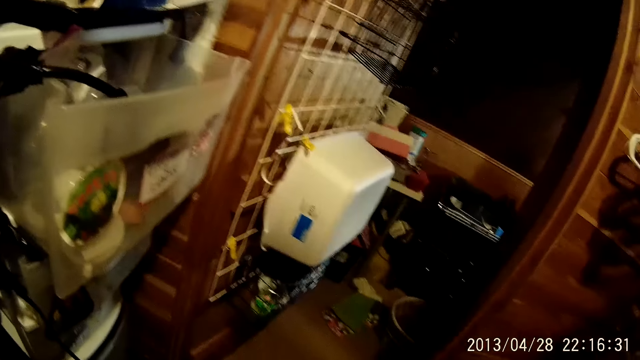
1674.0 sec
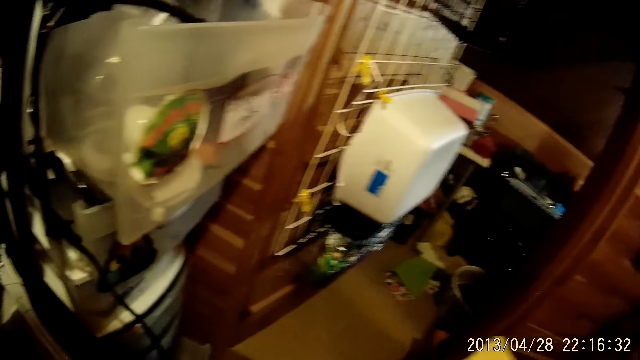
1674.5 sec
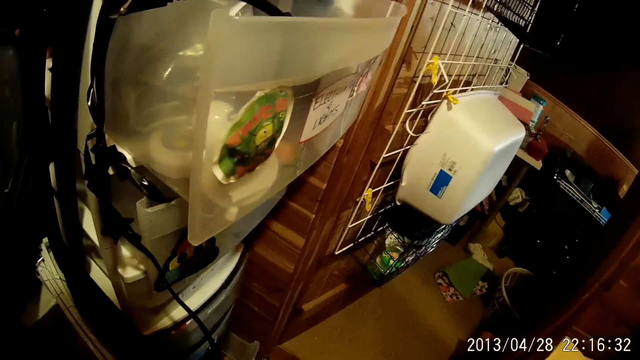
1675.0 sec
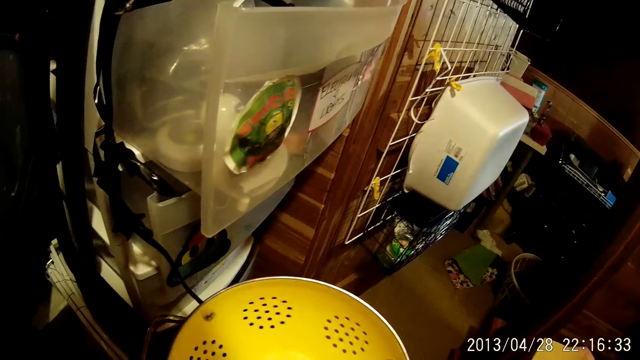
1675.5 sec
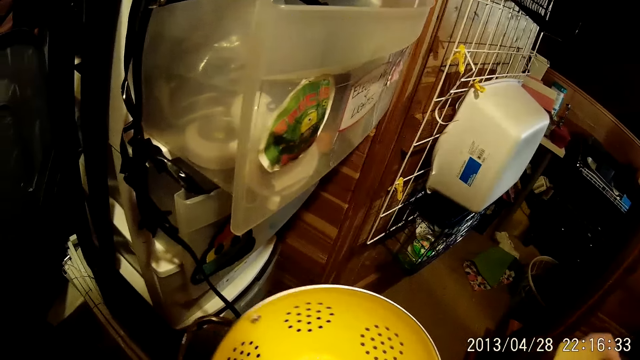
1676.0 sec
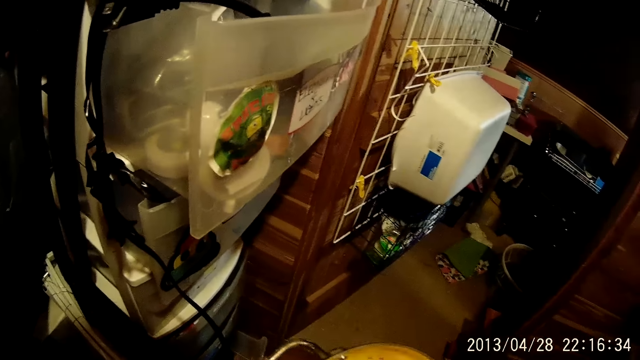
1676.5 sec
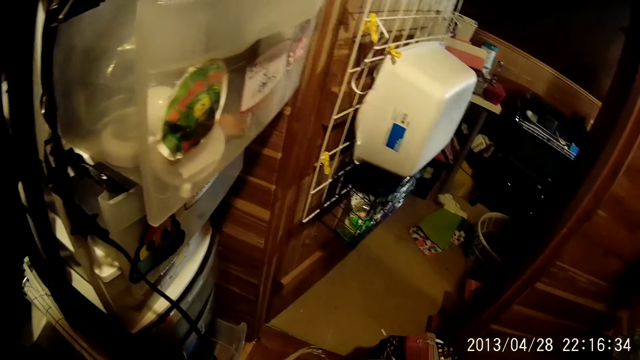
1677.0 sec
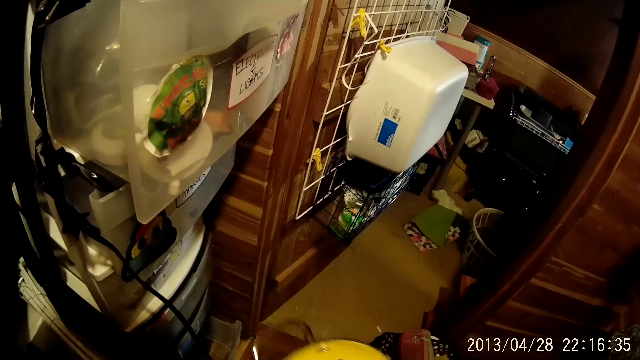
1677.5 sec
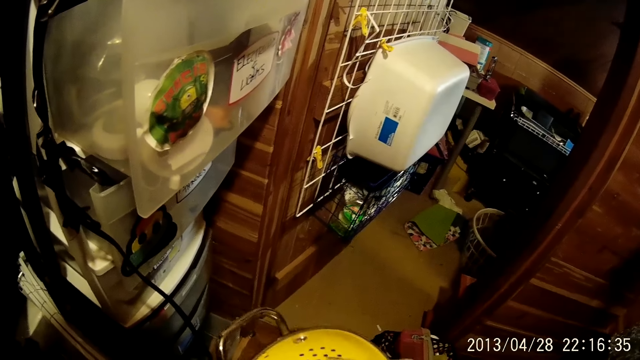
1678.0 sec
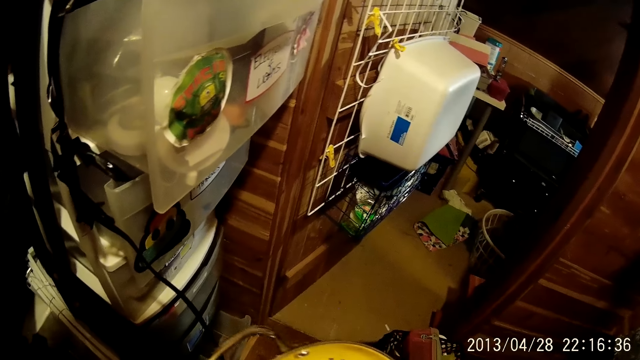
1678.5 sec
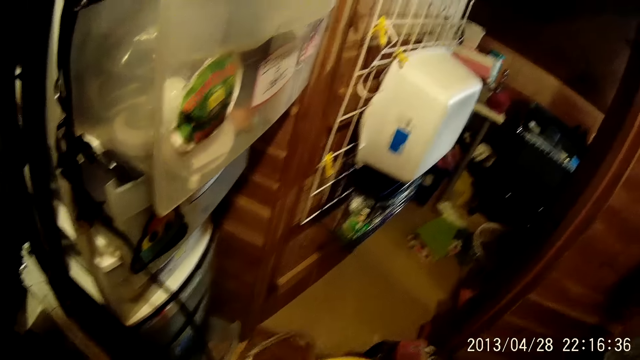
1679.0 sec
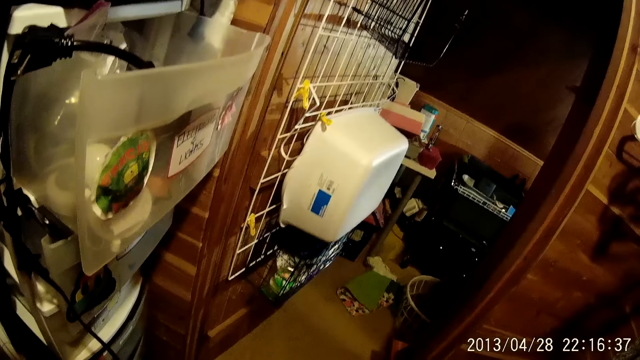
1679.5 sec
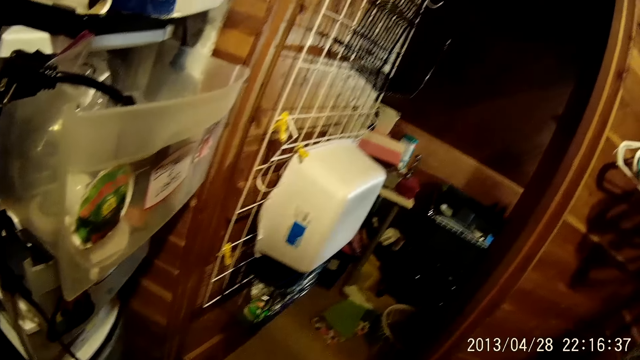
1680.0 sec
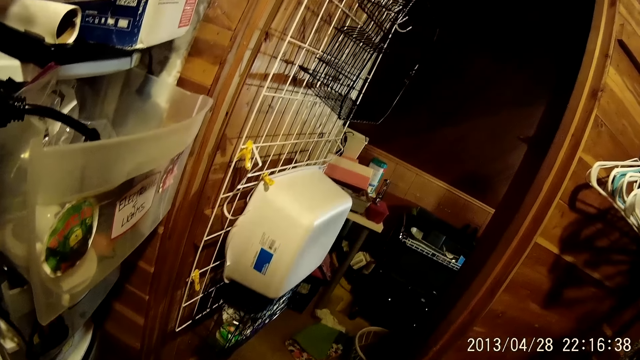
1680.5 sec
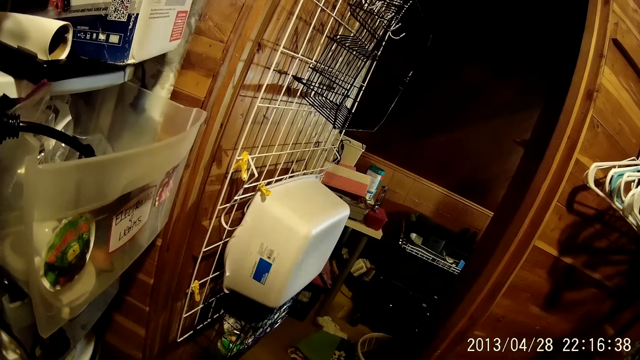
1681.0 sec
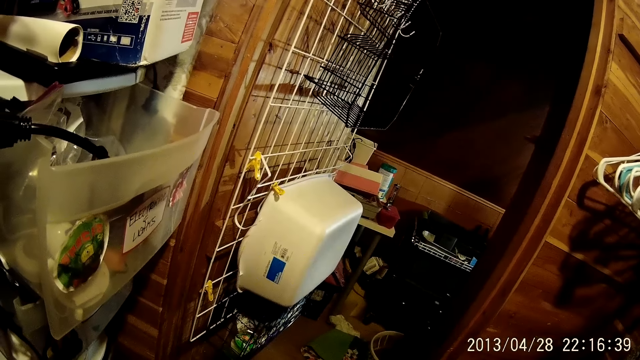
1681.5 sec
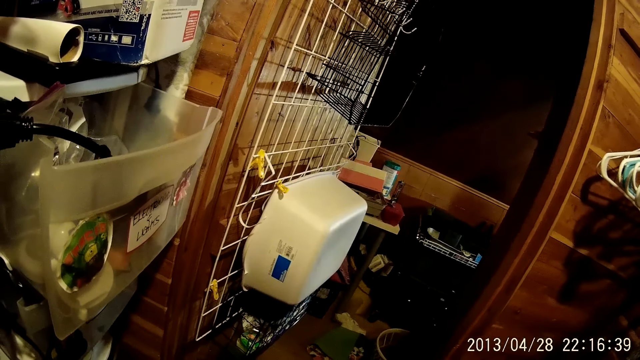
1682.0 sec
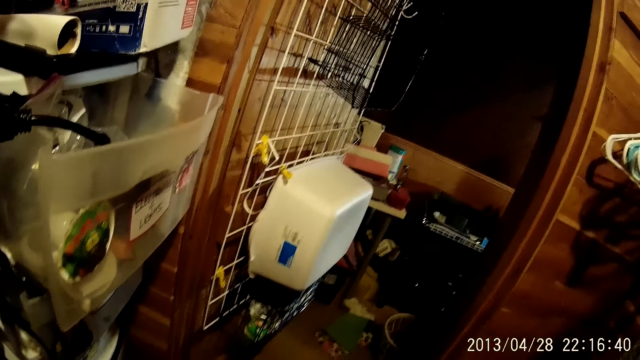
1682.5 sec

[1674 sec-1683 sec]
The camera wearer looks around. They look at the bowl.

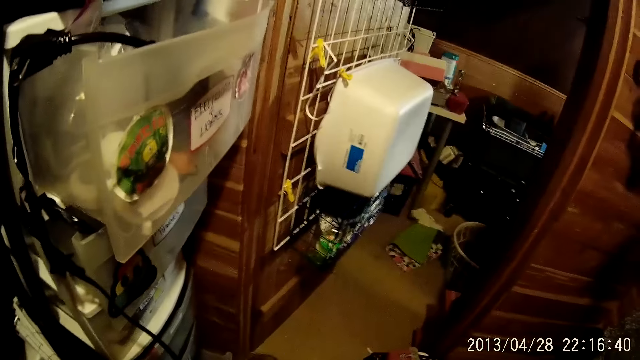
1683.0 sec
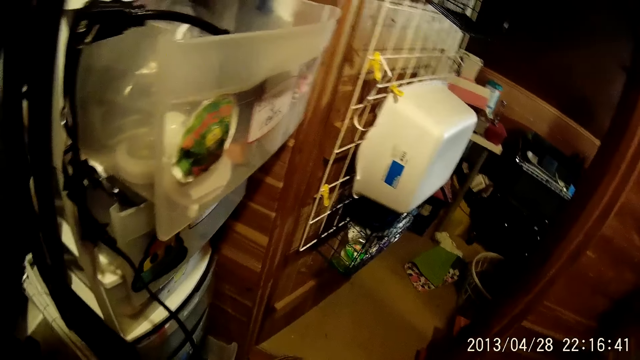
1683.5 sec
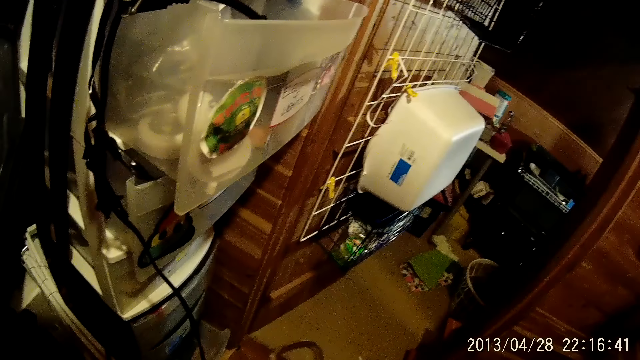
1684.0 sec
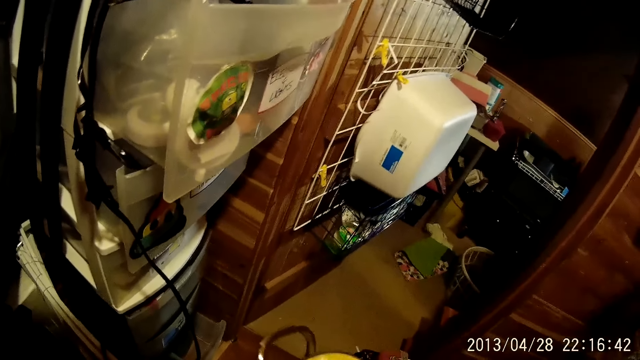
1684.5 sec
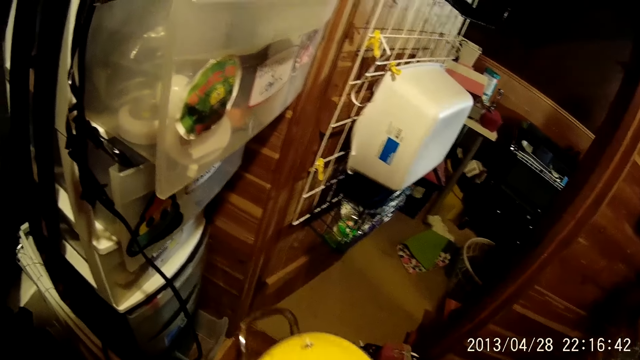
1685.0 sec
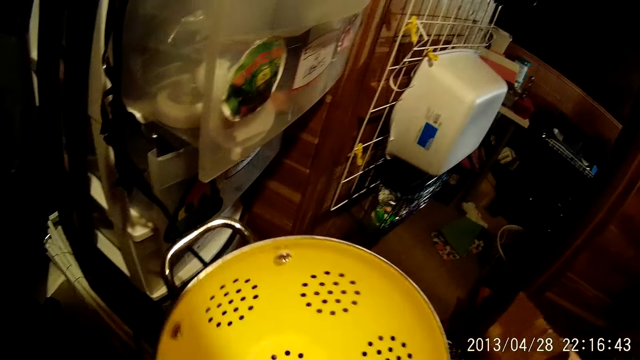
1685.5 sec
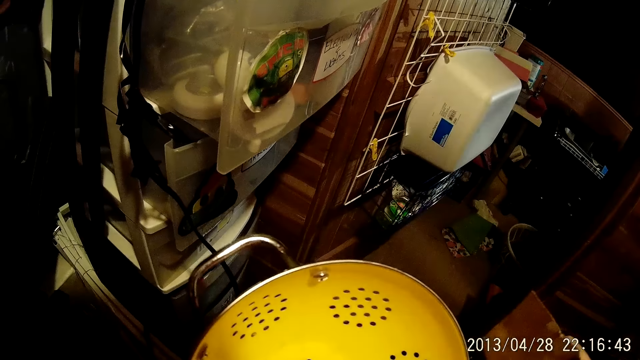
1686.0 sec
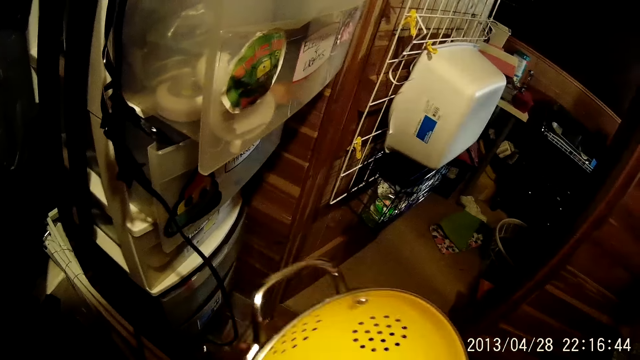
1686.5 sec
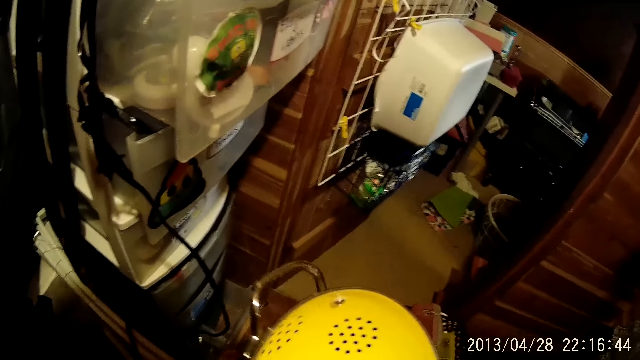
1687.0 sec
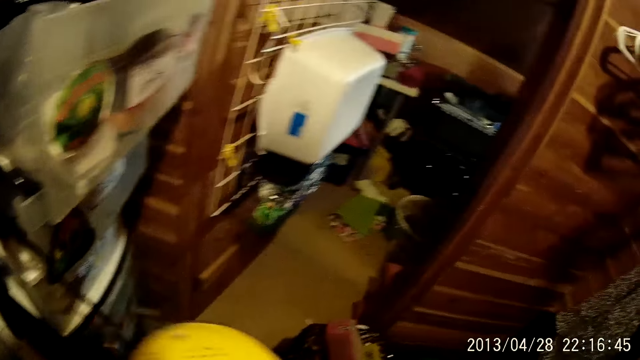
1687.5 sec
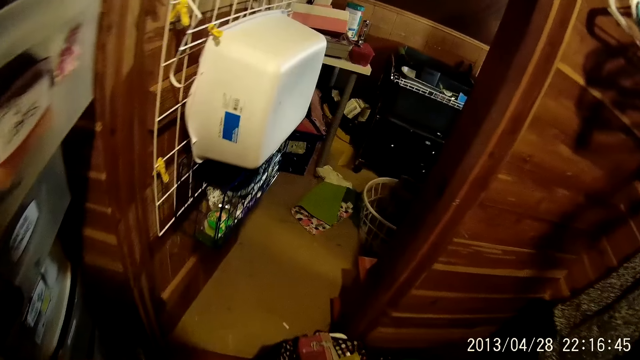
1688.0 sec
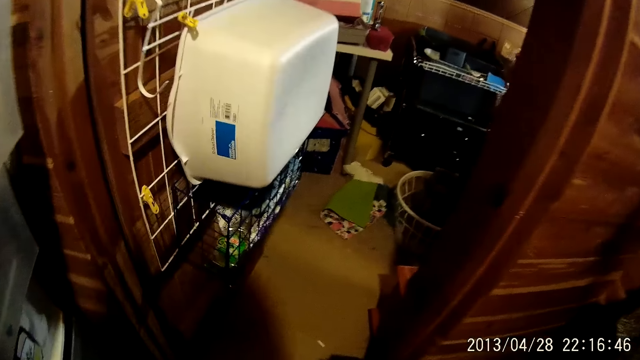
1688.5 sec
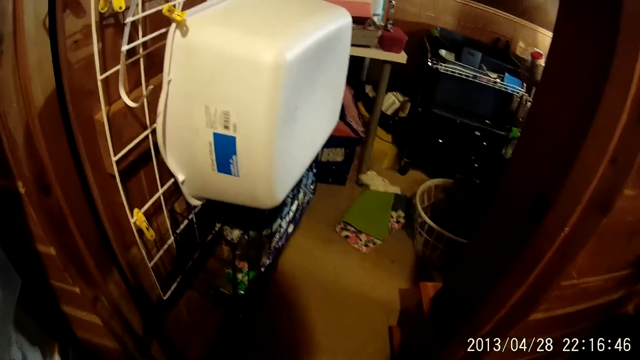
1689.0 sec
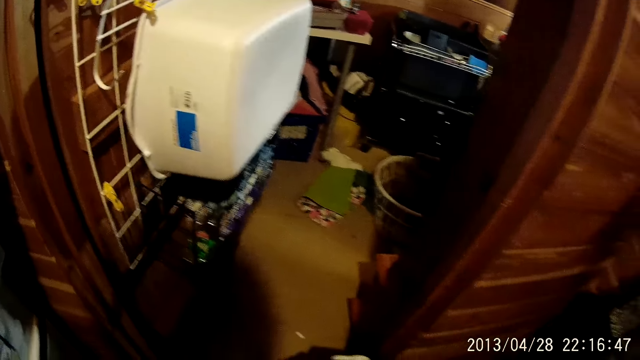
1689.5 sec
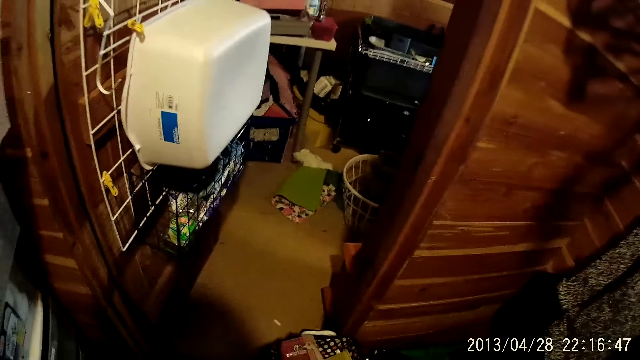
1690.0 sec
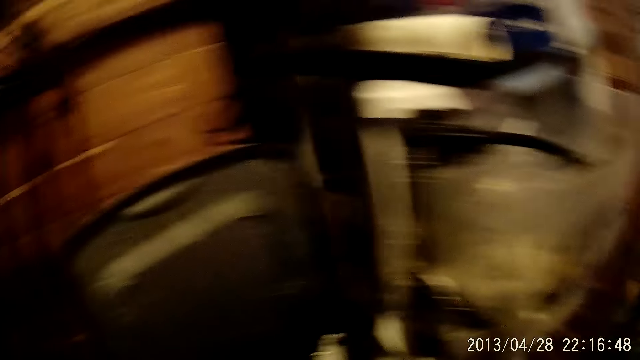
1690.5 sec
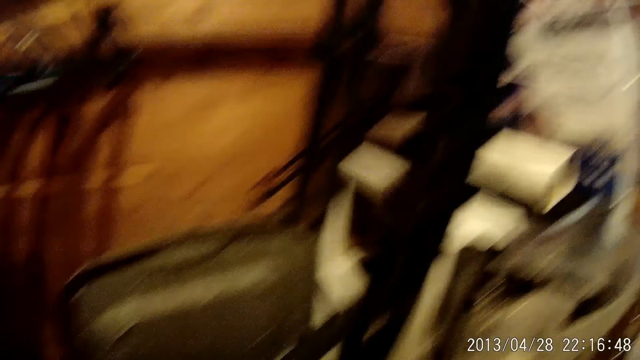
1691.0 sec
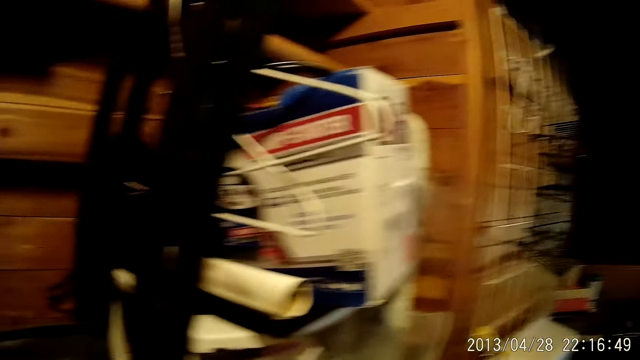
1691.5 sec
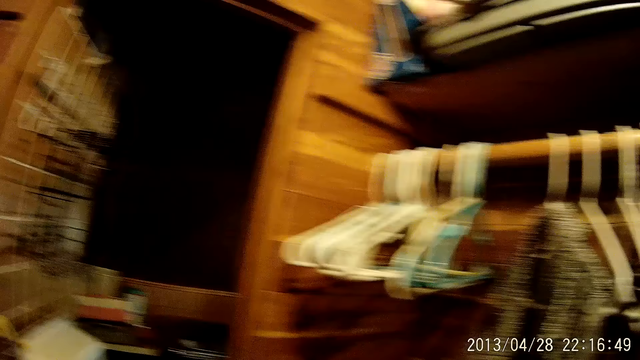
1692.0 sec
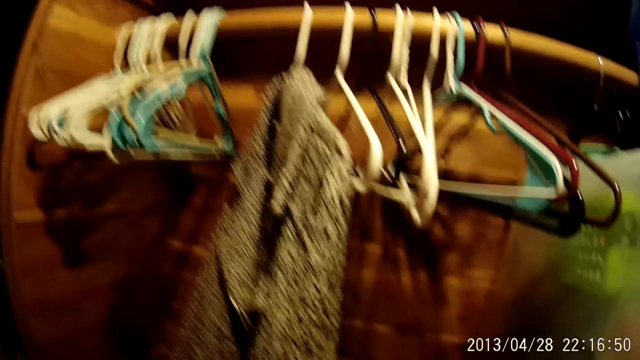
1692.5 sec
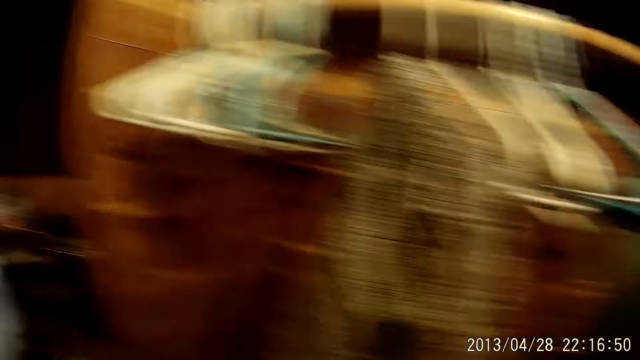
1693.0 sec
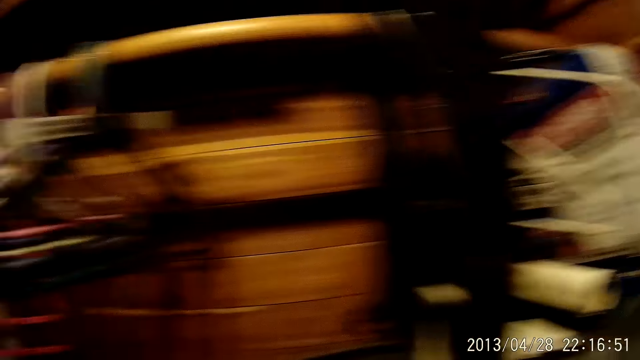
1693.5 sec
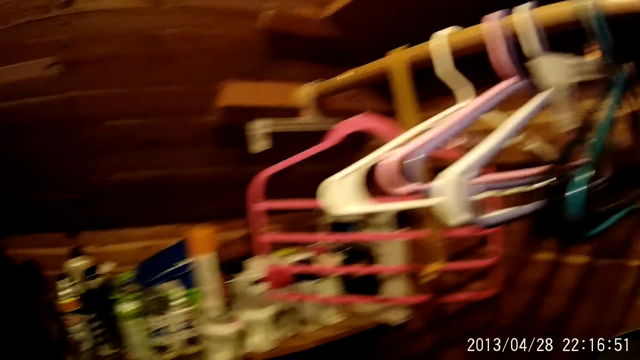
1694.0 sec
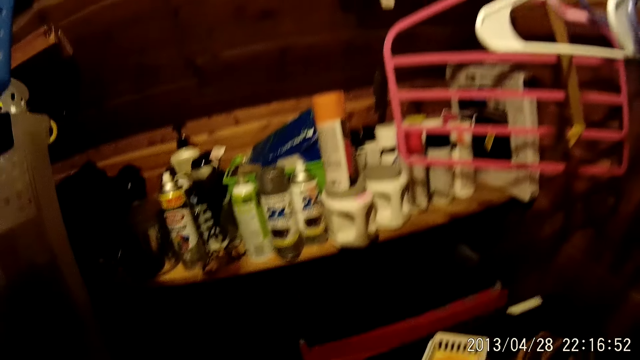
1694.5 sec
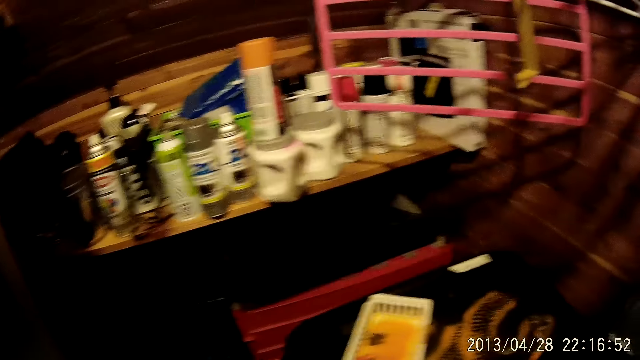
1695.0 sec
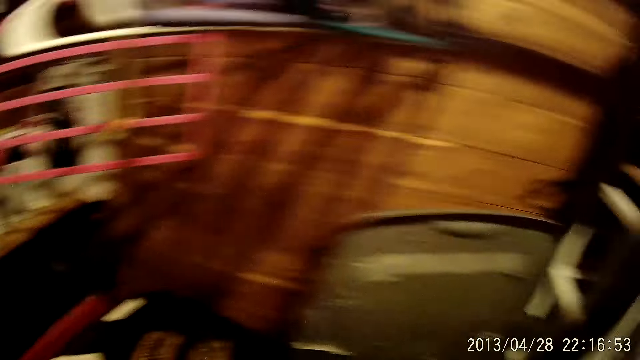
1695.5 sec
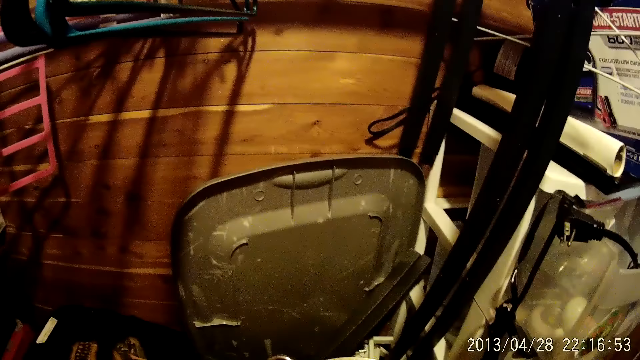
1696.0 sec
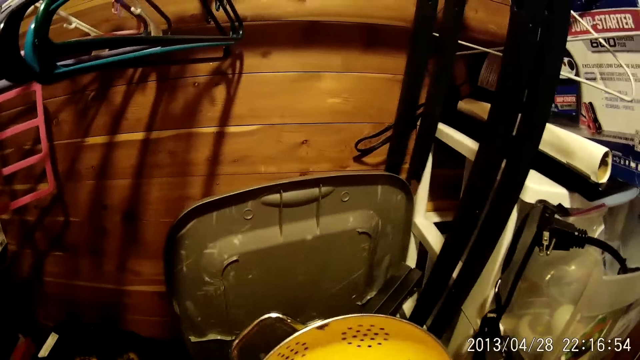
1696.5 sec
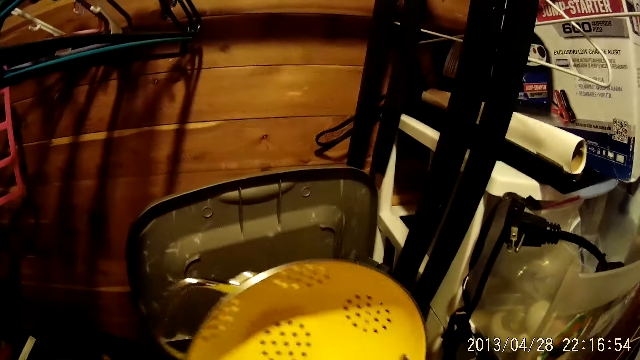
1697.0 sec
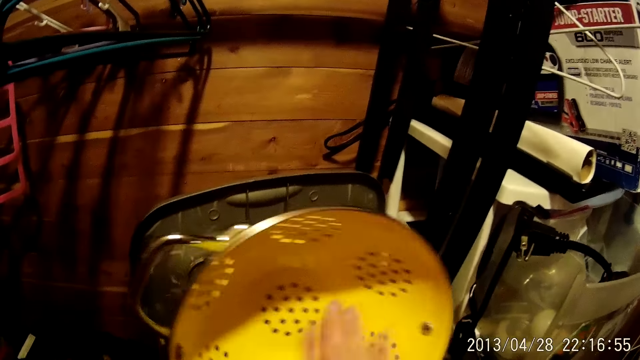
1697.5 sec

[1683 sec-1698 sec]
The camera wearer wipes the bowl with the serviette. They look at the bowl. They wipe the bowl with the serviette. They look around. They walk in the house.
